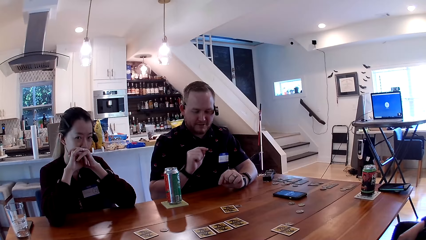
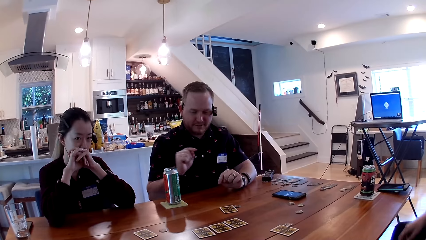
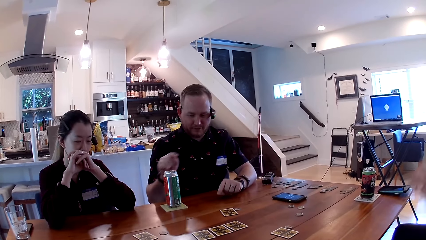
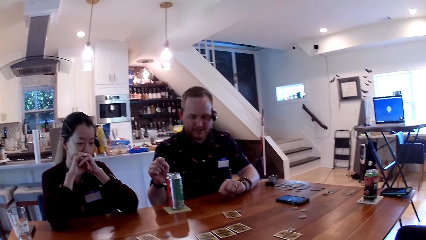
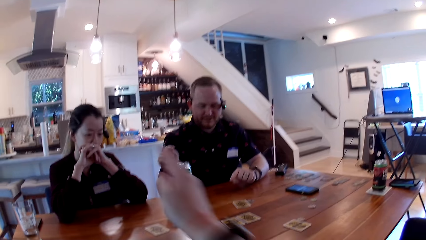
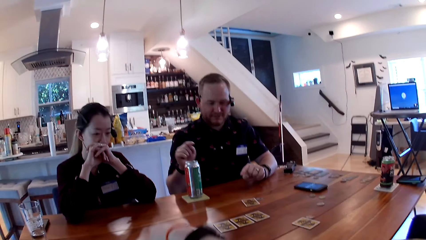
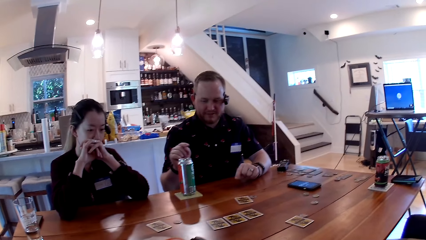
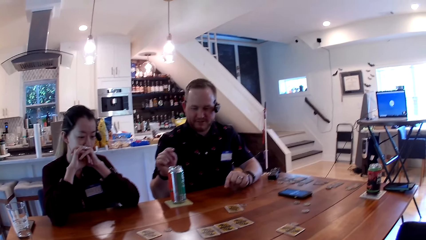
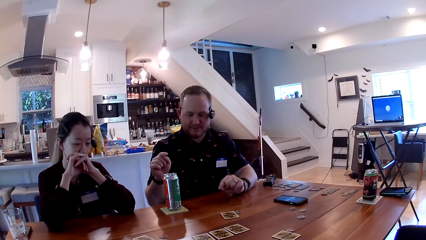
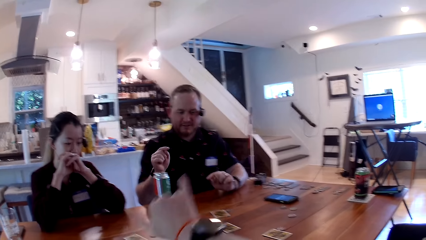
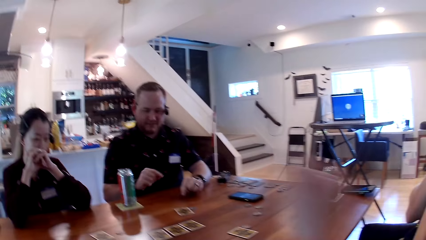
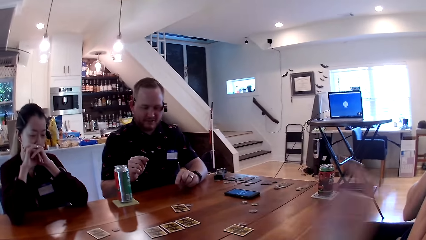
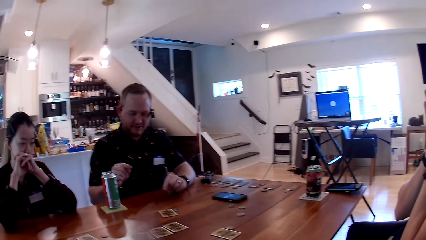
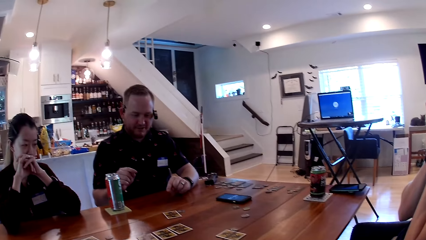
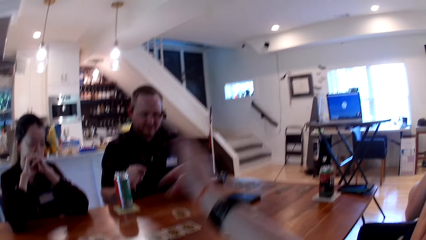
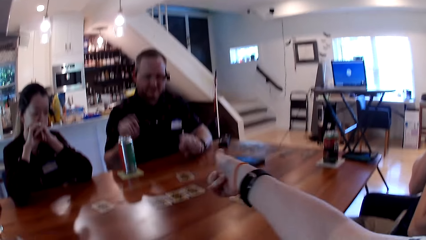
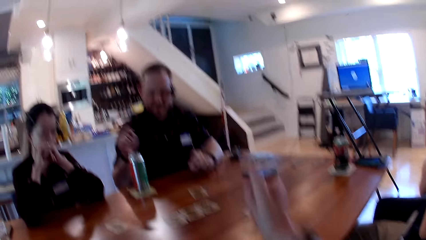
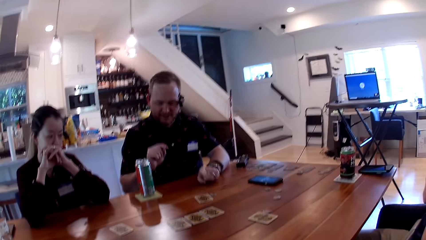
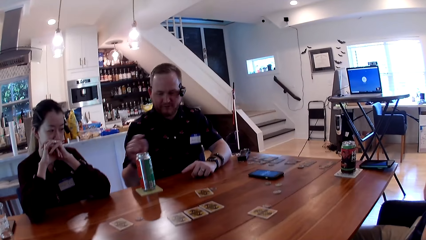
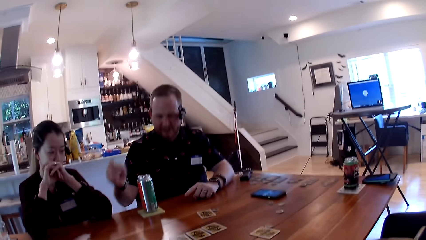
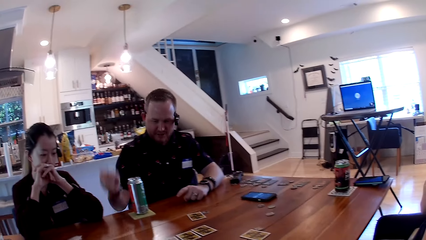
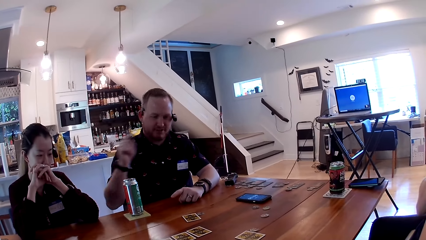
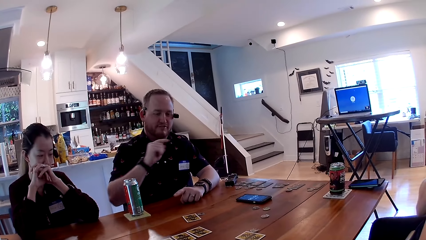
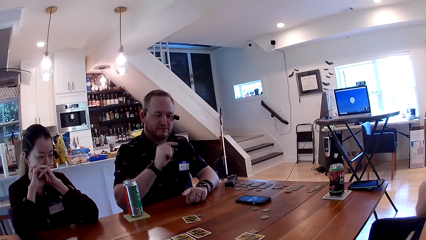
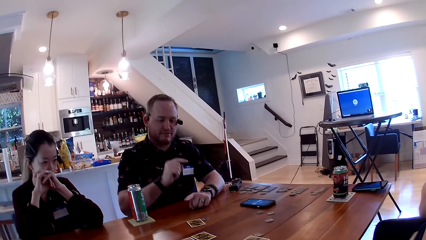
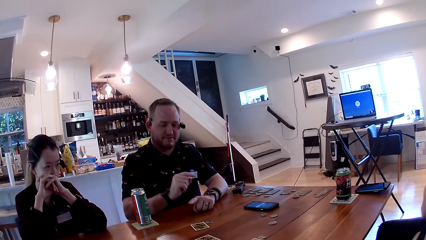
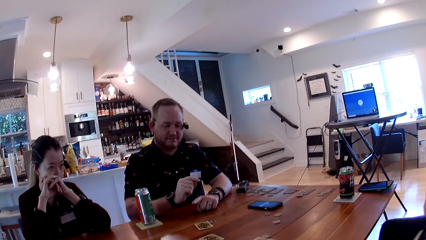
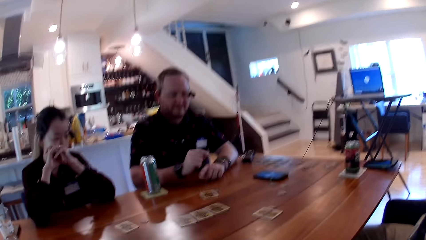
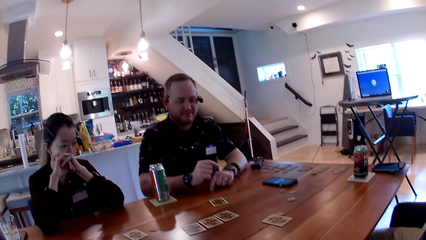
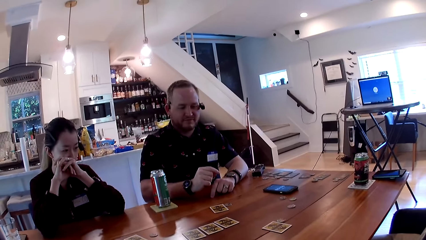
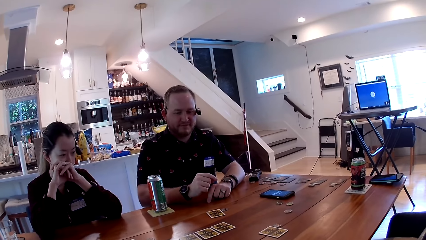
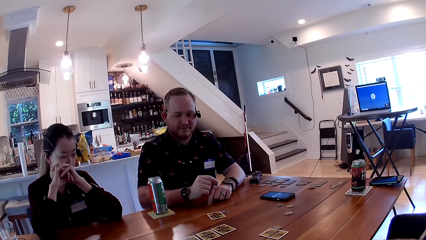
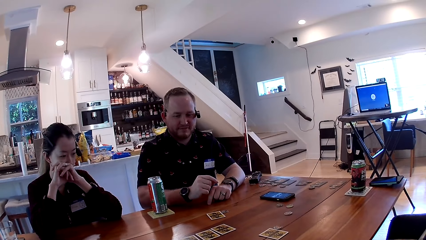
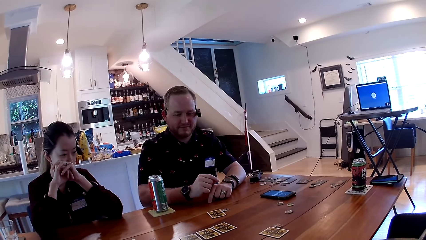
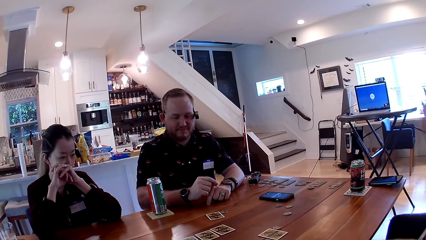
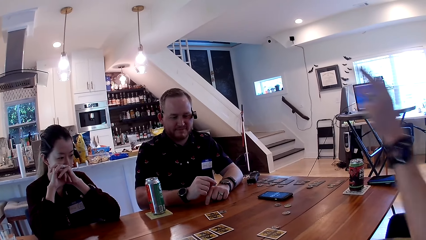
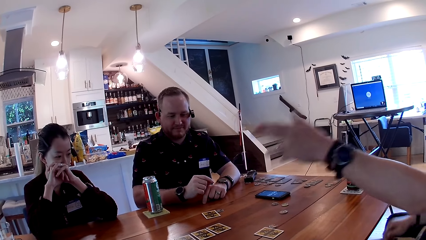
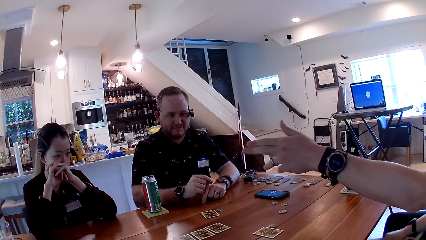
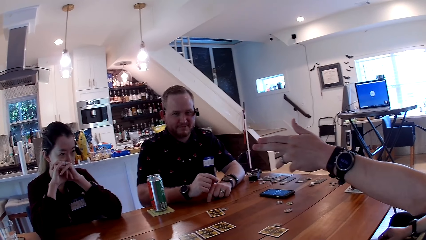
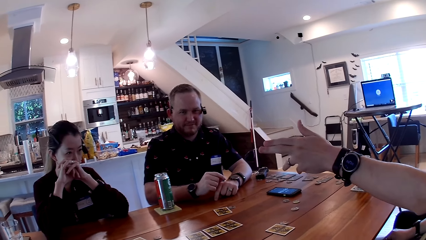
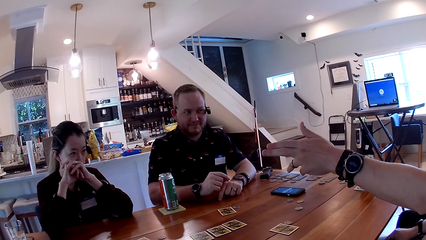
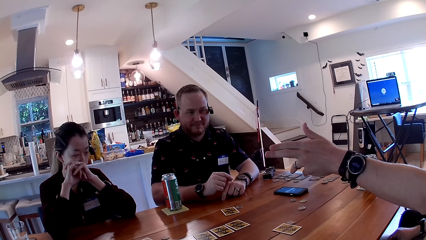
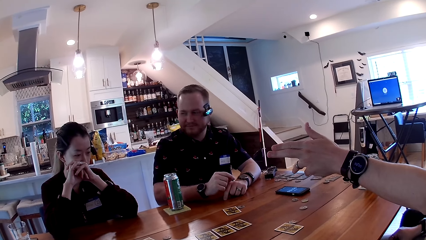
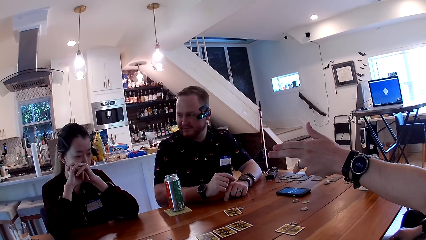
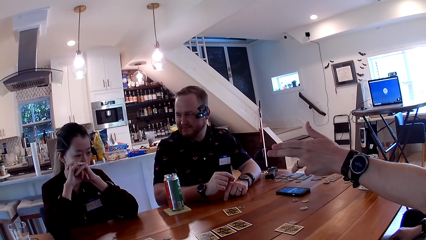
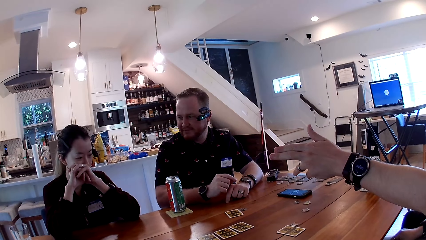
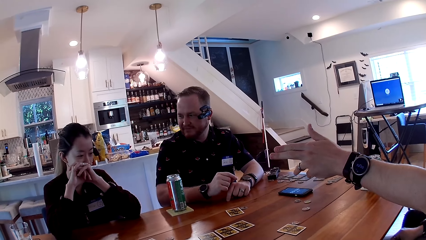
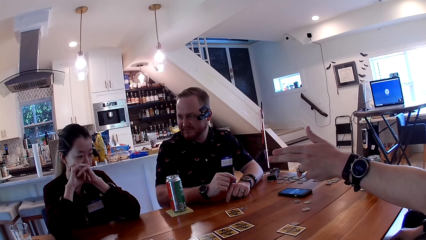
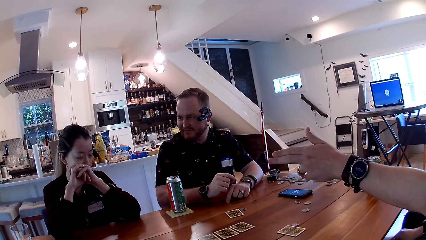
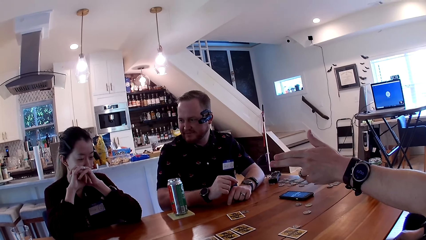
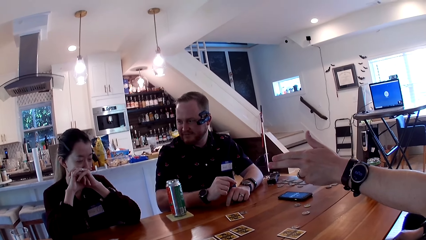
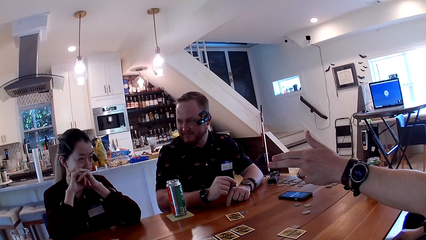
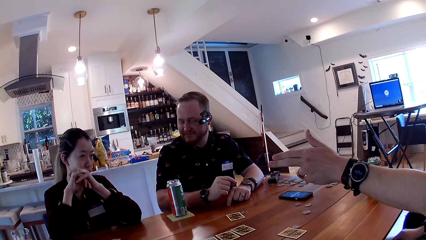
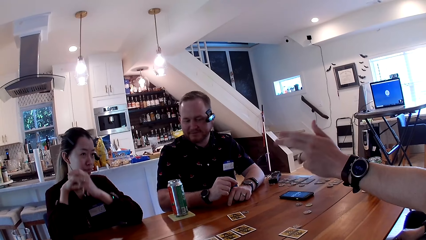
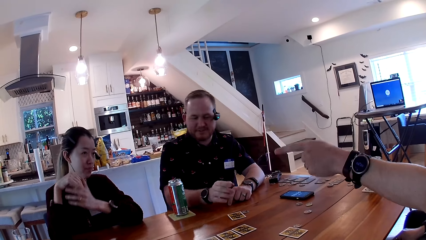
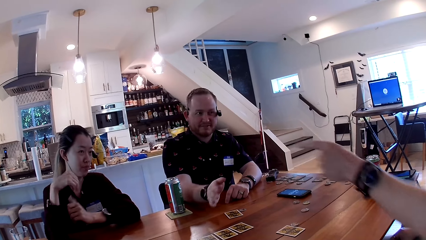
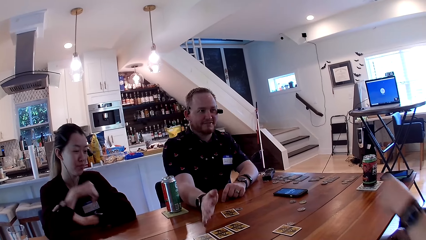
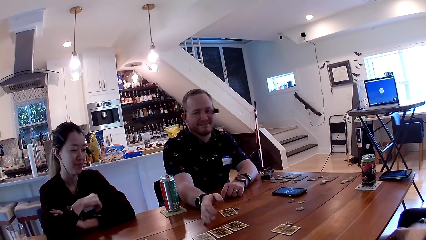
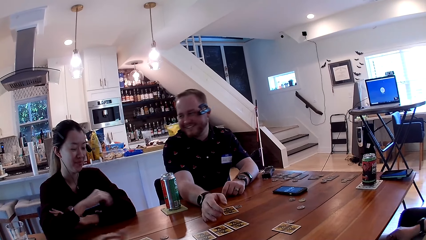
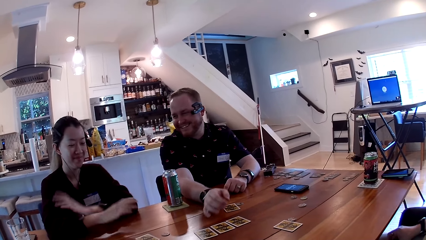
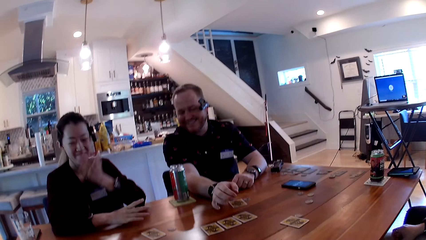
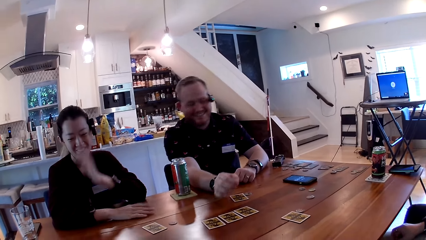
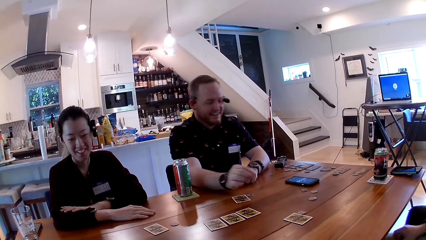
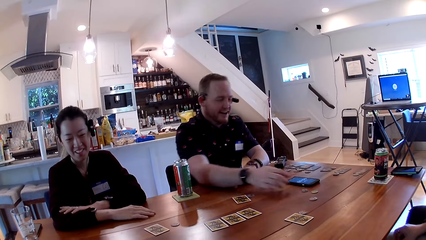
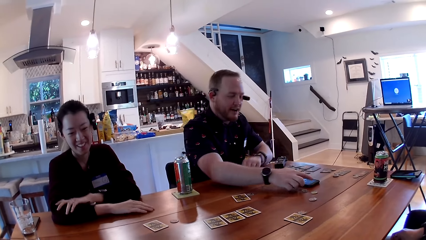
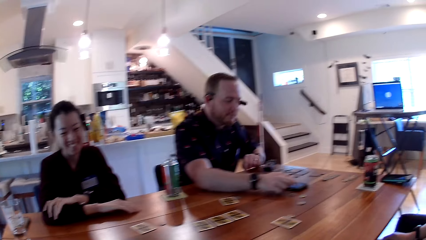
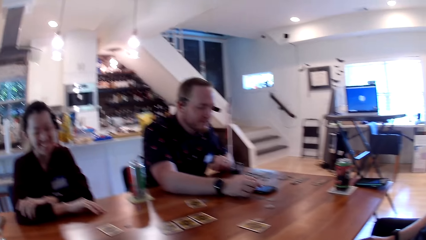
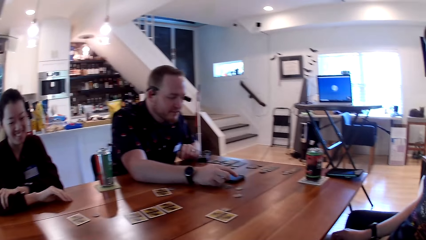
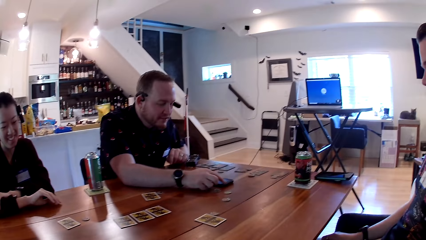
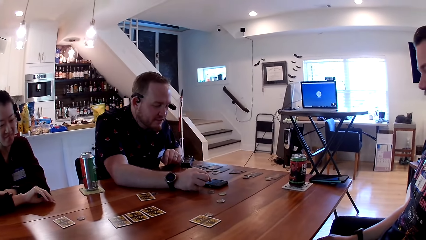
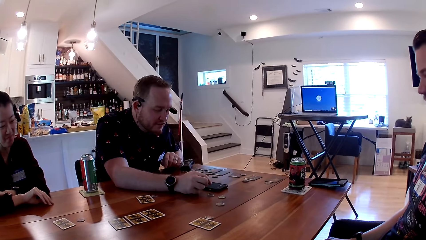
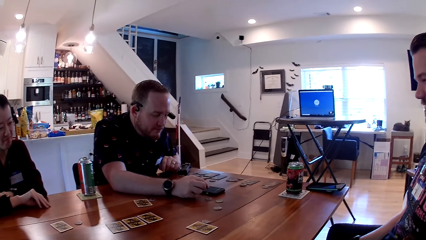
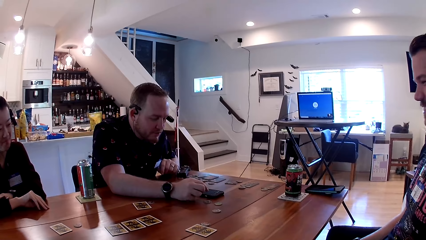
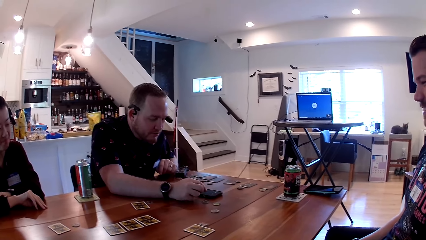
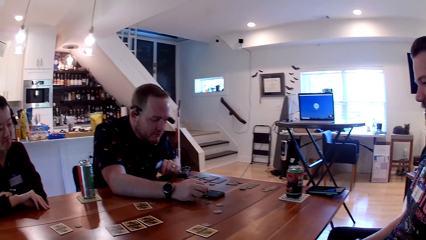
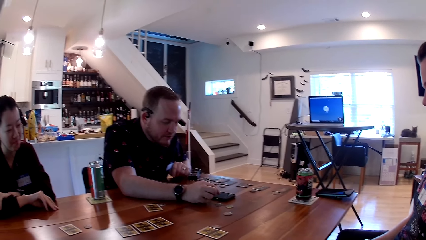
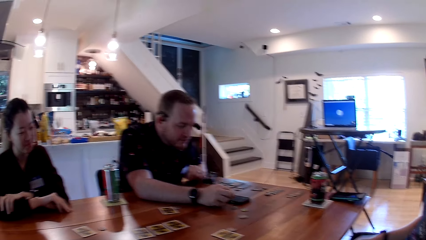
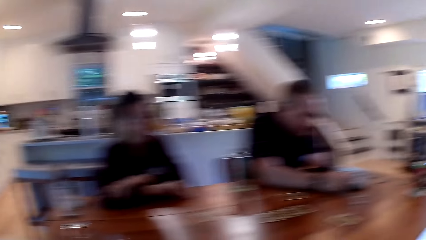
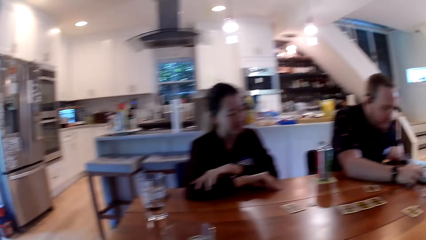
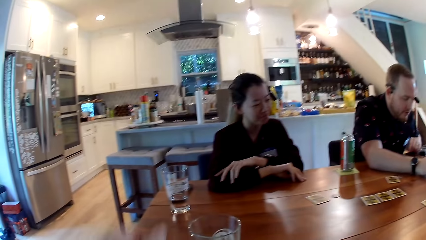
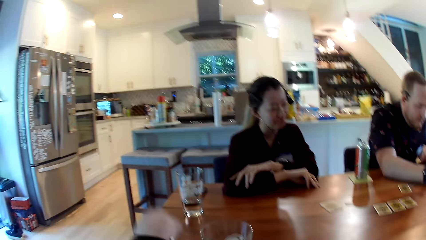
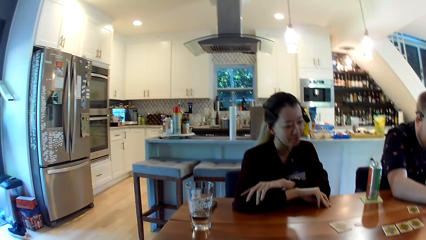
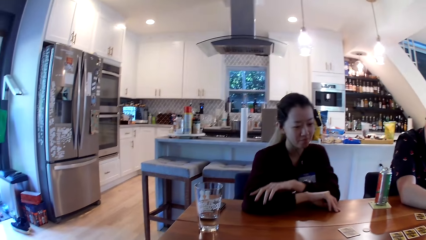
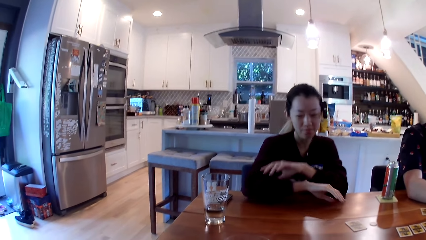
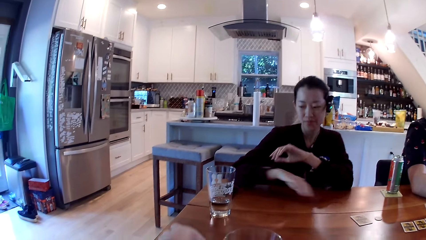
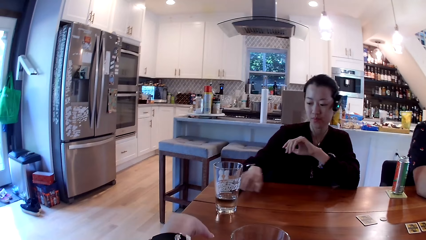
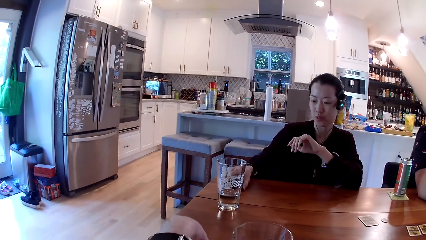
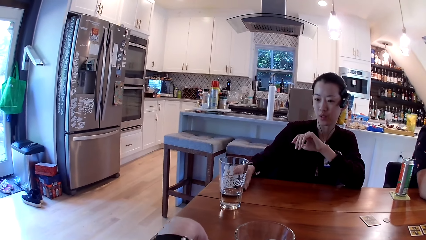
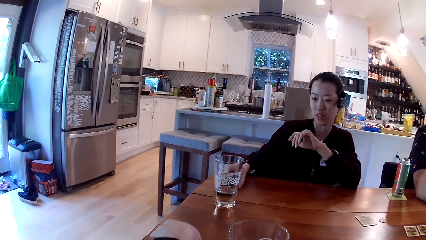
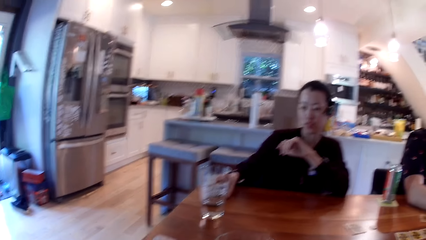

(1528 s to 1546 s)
A man taps his right hand on the table. He operates the phone on the table with his right hand.
